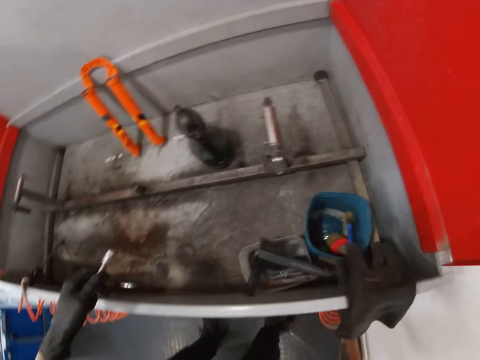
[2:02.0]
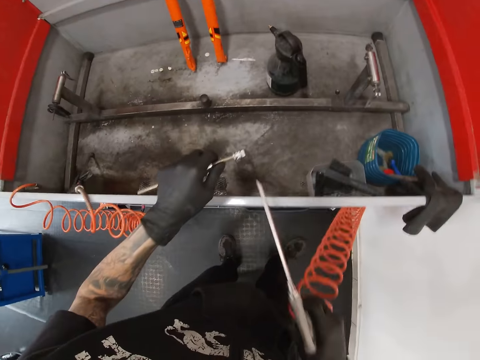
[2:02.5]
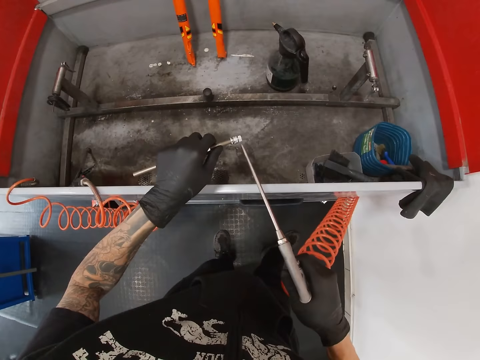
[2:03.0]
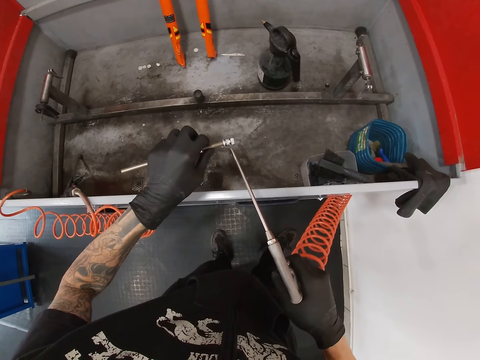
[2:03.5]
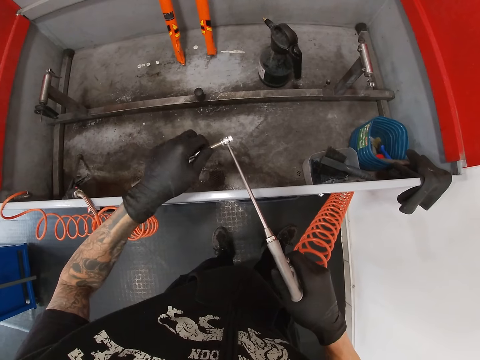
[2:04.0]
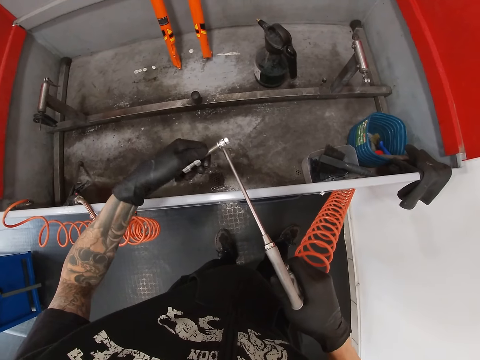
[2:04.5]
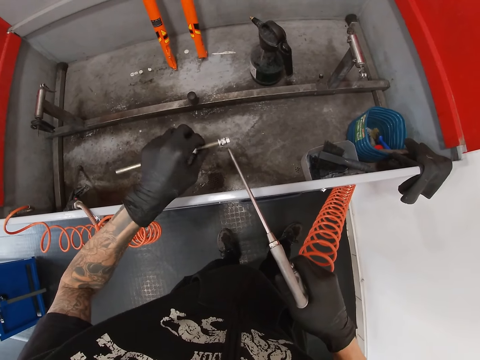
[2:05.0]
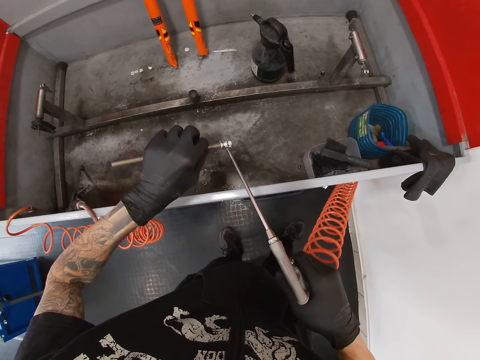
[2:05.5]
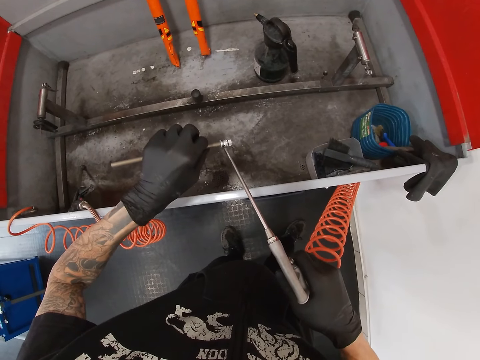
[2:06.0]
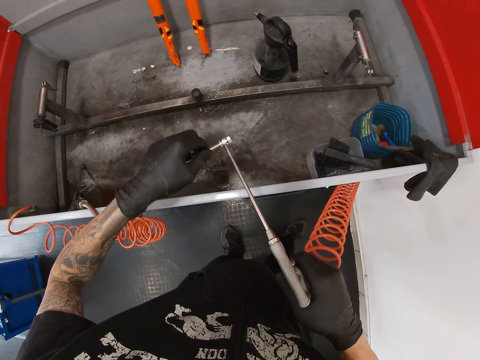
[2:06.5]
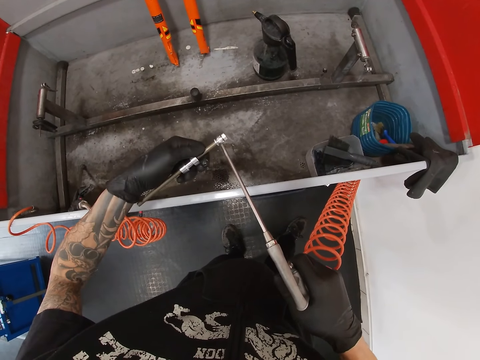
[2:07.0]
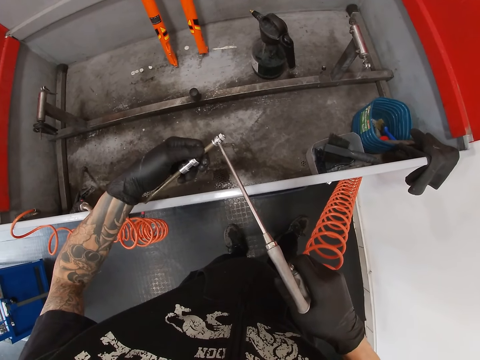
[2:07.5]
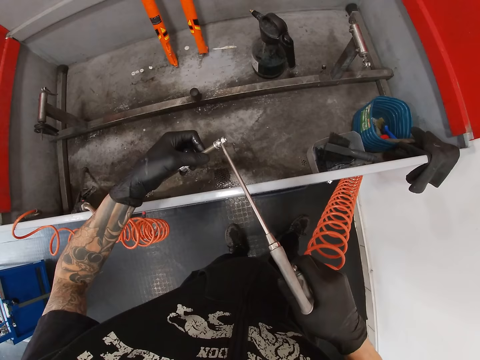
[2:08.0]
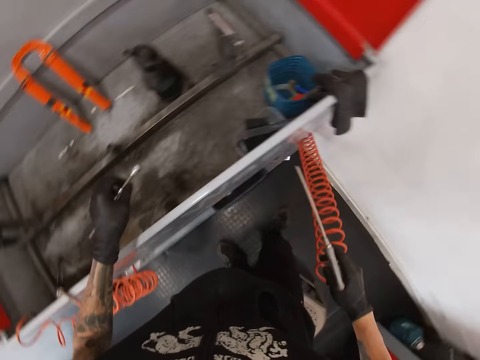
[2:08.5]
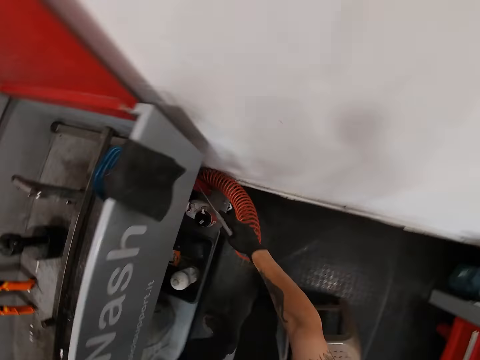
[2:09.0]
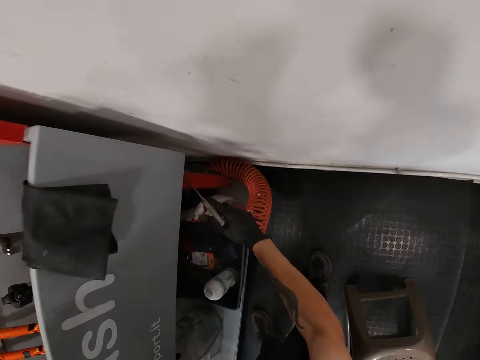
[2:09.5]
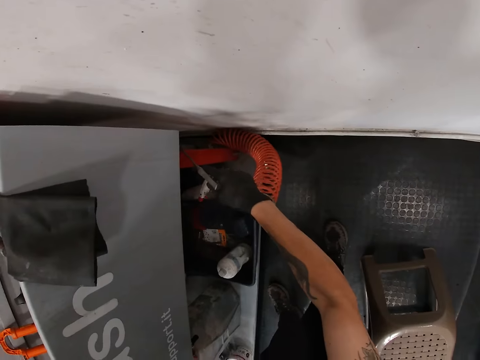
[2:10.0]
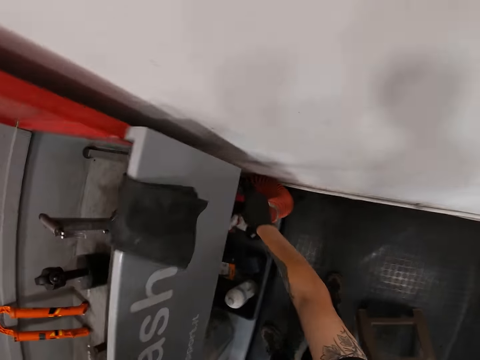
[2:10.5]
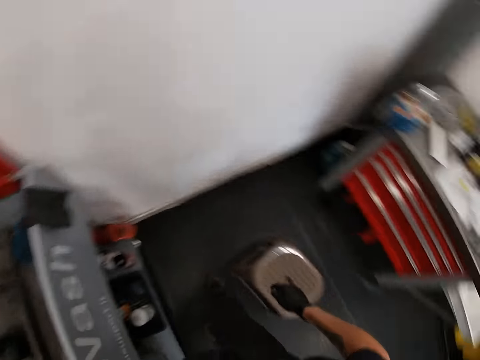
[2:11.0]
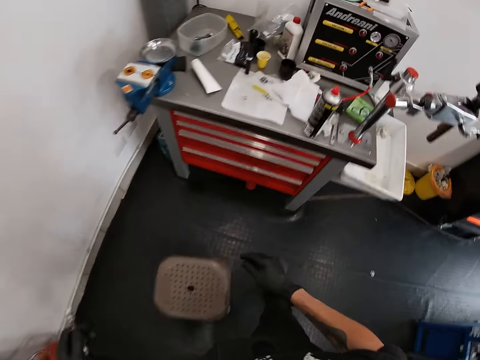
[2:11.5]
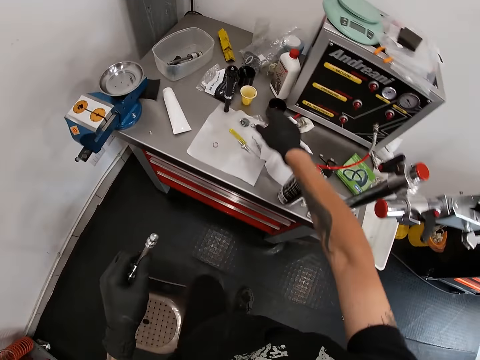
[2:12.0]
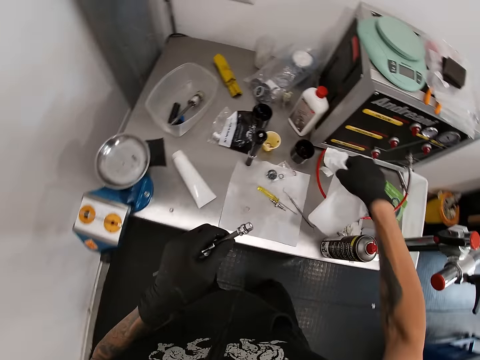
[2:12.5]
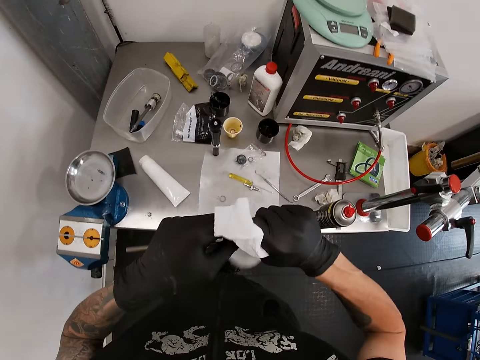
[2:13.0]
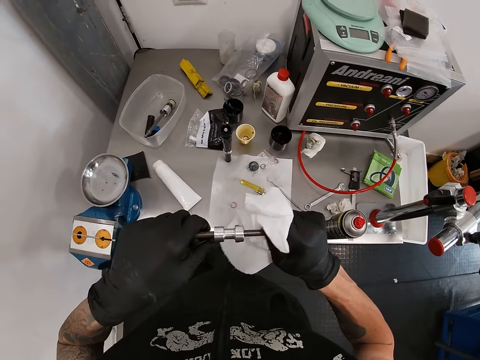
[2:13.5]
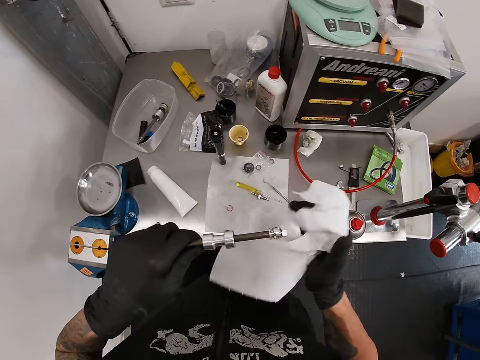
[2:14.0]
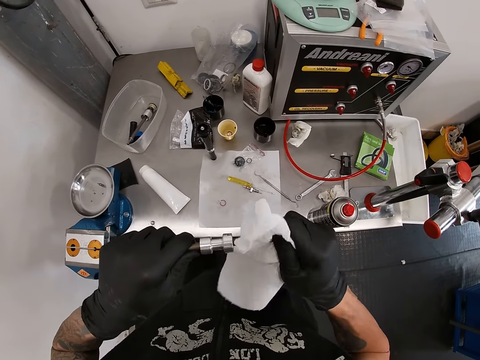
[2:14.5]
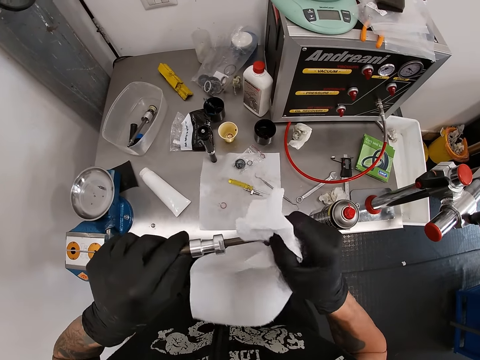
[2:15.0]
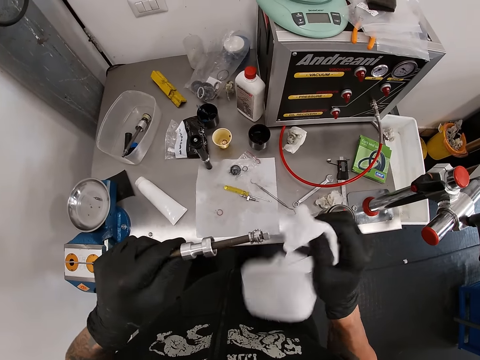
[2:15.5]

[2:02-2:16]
The camera wearer pulls out an air hose from under the bicycle wash box with his right hand. He sprays the shock bushing absorber or metal rod in the bicycle wash box with the air hose in his right hand. He welds the metal rod. He drops the air hose under the bicycle wash box with his right hand. He picks the tissue paper from the work bench with his right hand. He cleans the shock bushing absorber with the tissue paper in his right hand.

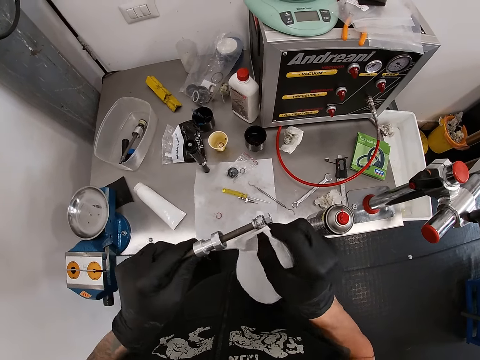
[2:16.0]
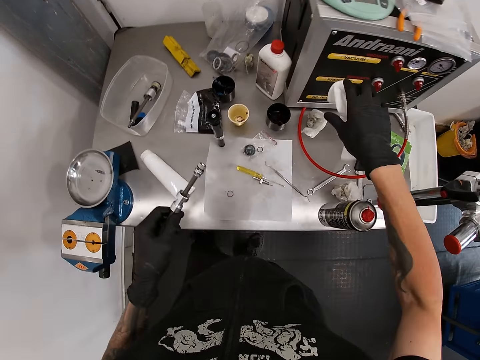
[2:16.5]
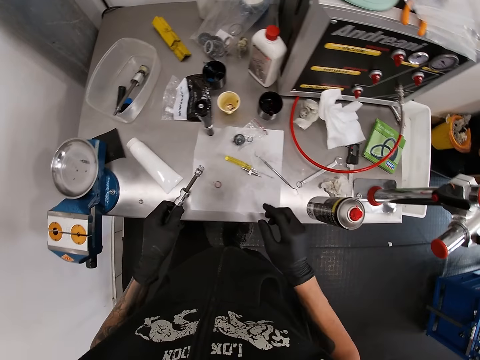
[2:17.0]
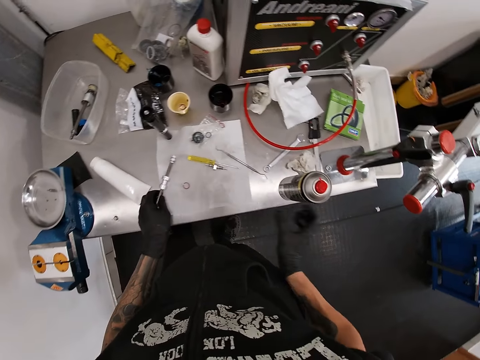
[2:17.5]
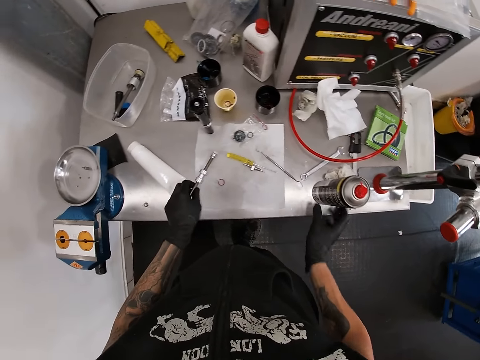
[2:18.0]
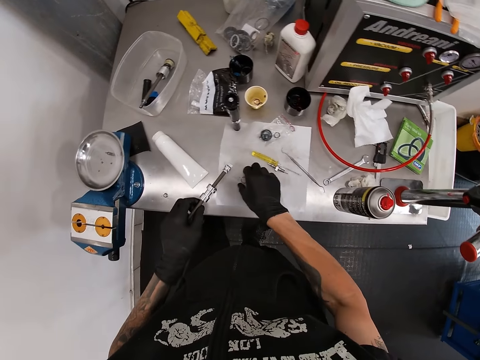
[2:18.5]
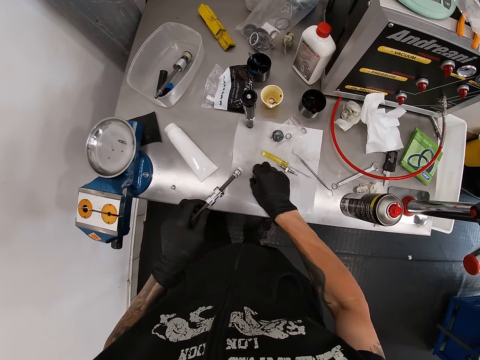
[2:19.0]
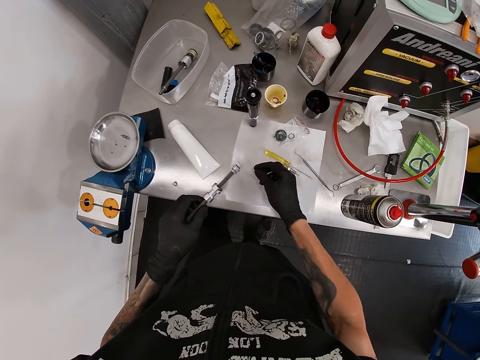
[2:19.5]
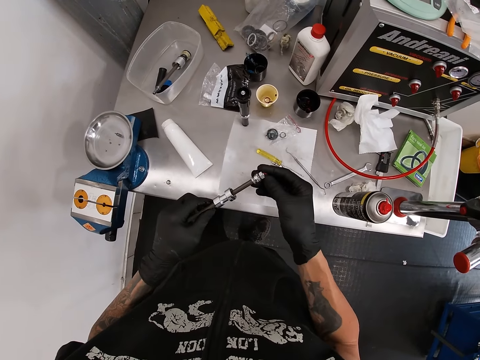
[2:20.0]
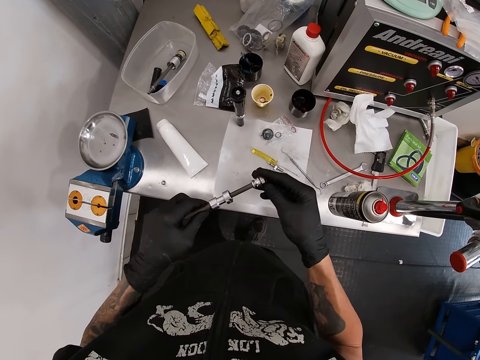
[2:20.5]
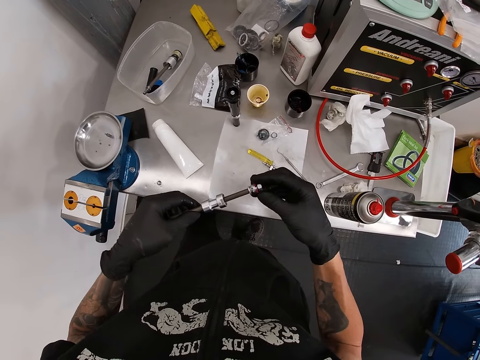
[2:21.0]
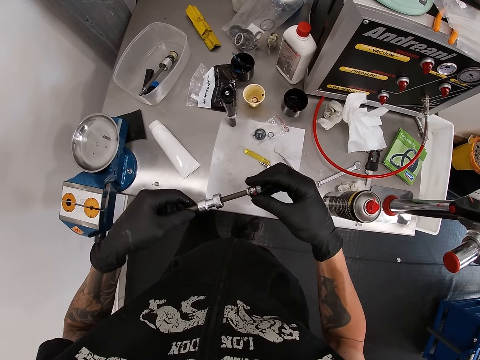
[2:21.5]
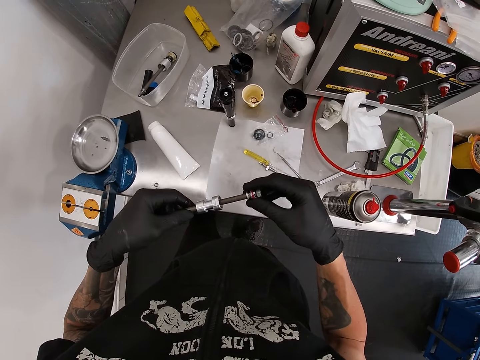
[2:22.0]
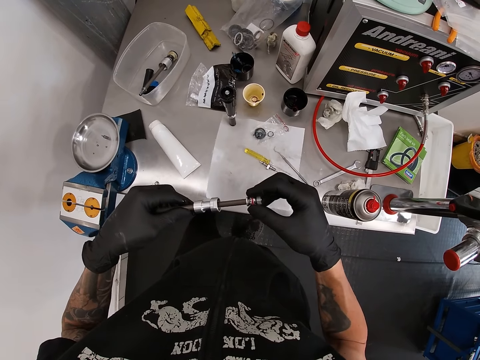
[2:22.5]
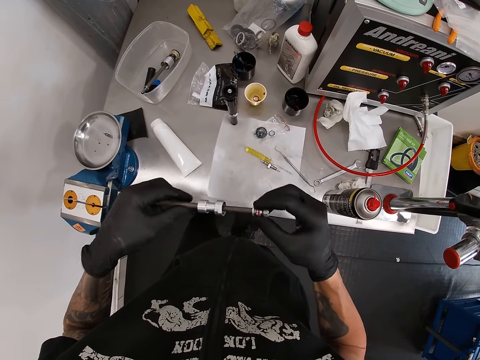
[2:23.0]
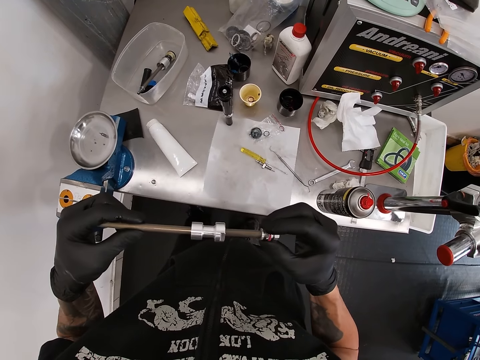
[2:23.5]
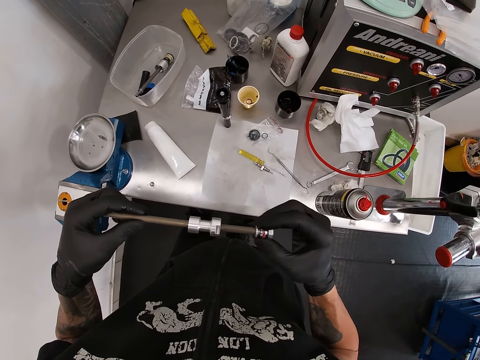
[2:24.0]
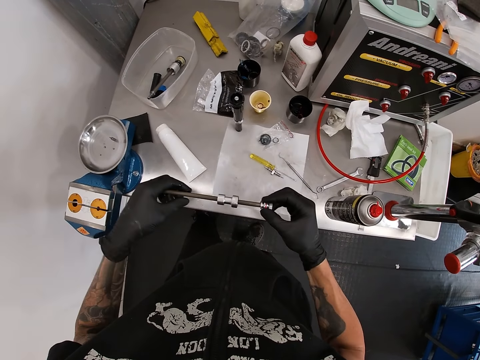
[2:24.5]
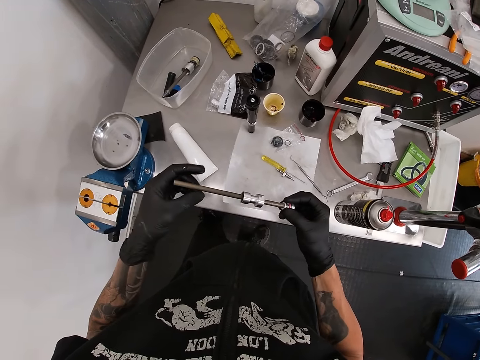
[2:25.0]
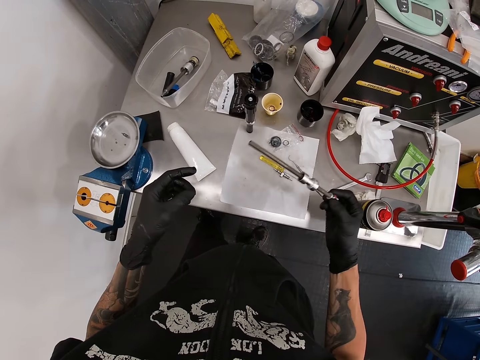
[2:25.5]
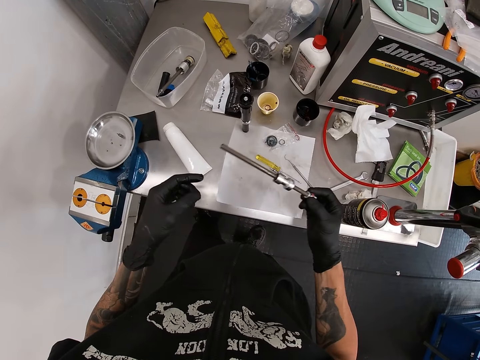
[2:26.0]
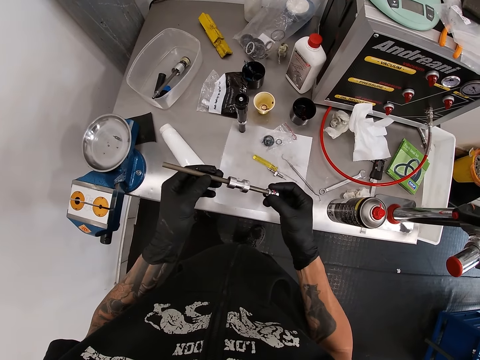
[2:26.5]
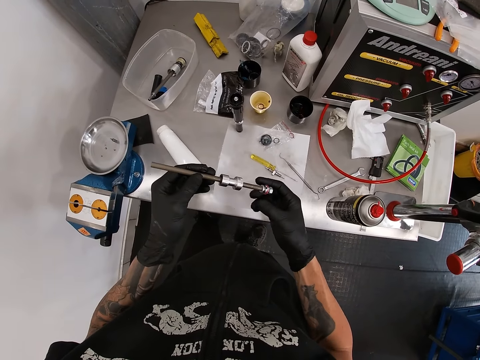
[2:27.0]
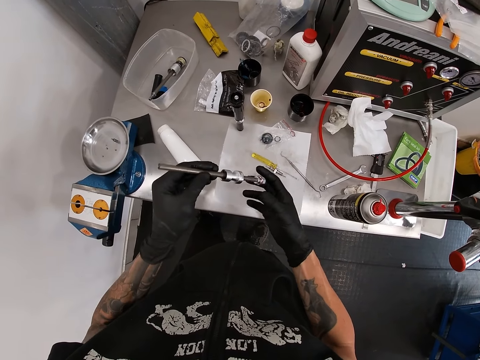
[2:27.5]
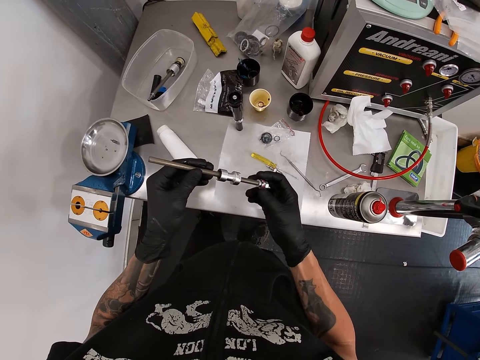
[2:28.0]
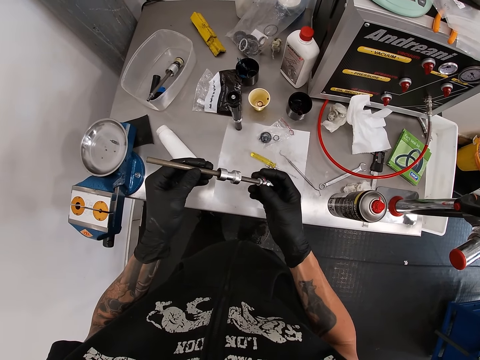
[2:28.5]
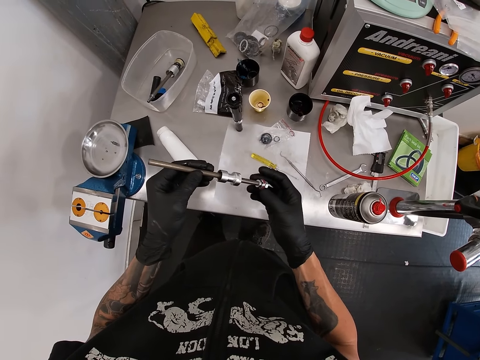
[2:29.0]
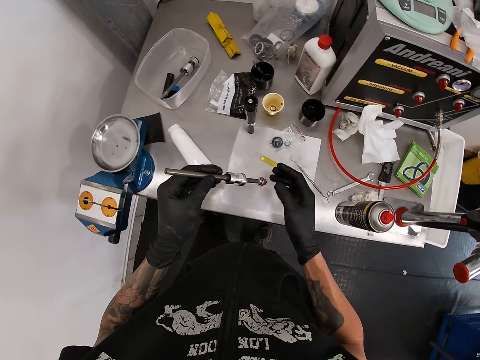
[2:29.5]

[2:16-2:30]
The camera wearer drops the tissue paper on the work bench with his right hand. He places his left hand on the work bench with the shock bushing absorber in his left hand. He touches the bottle on the work bench with his right hand. He moves the spray bottle. He picks the washer from the work bench with his right hand. He puts the washer on the shock bushing absorber with his right hand. He inspects the shock bushing absorber with both hands.
